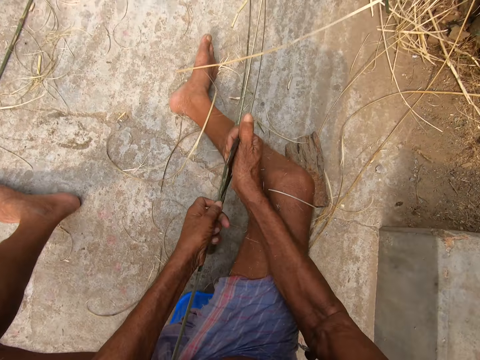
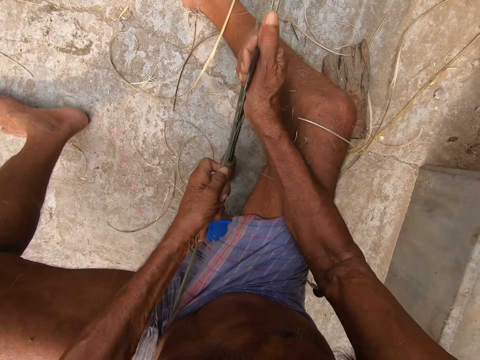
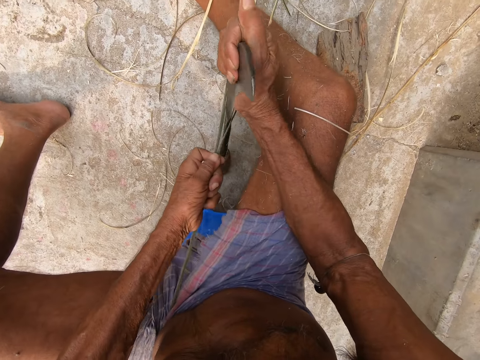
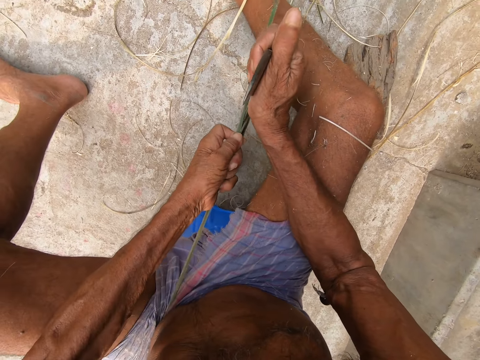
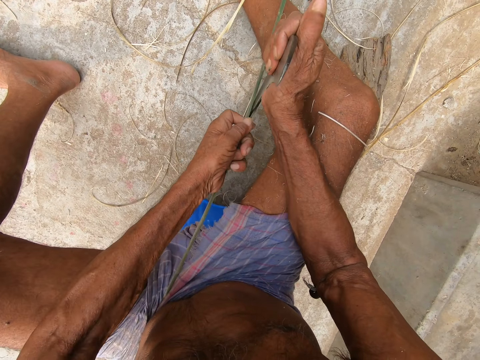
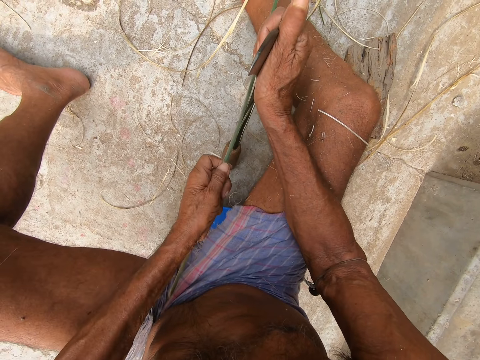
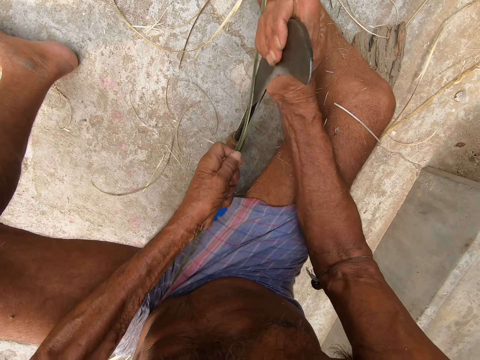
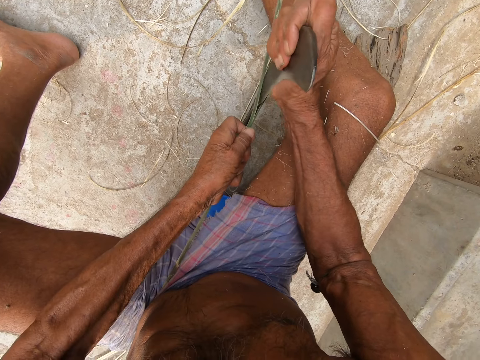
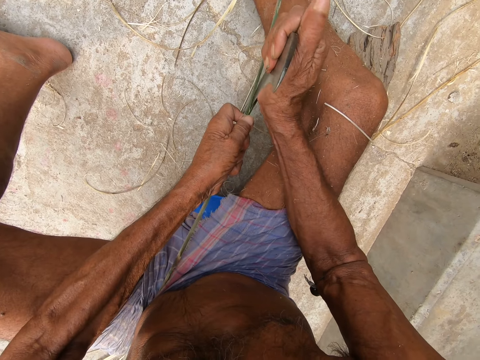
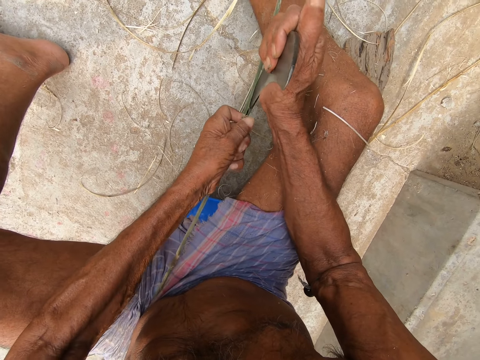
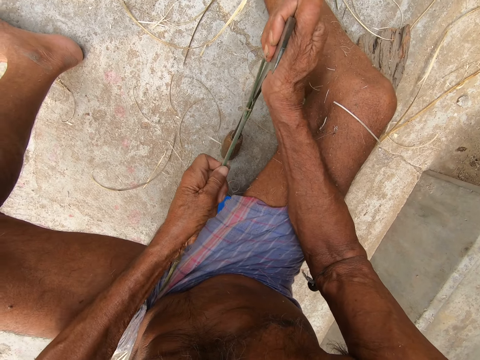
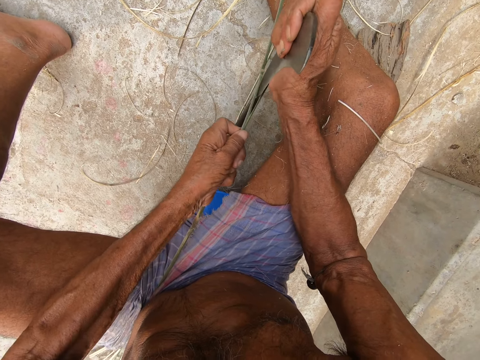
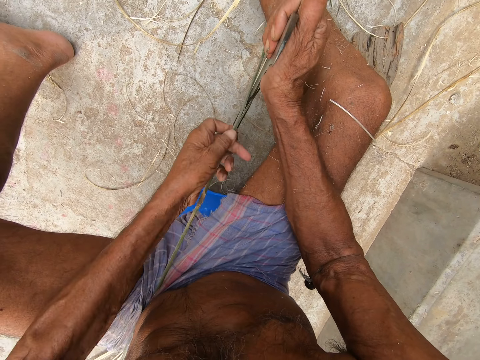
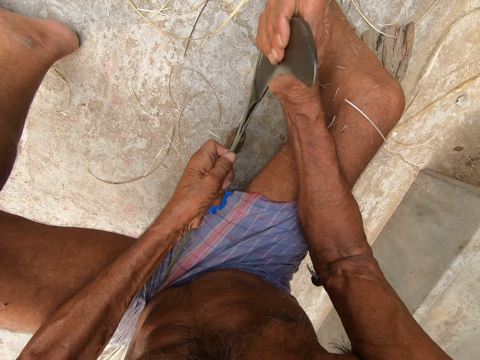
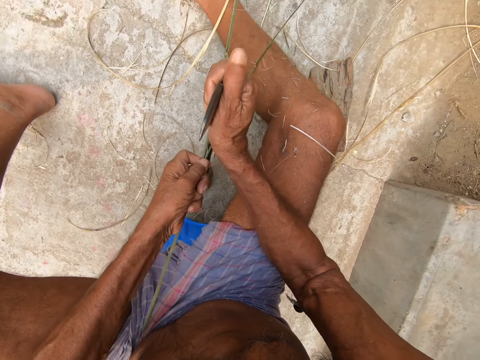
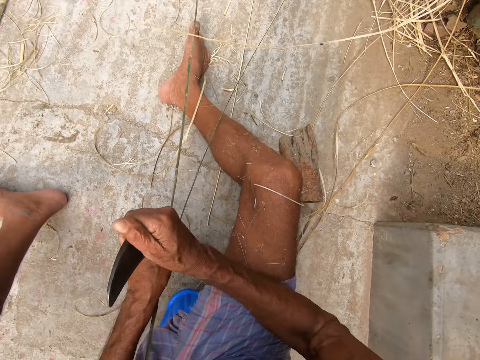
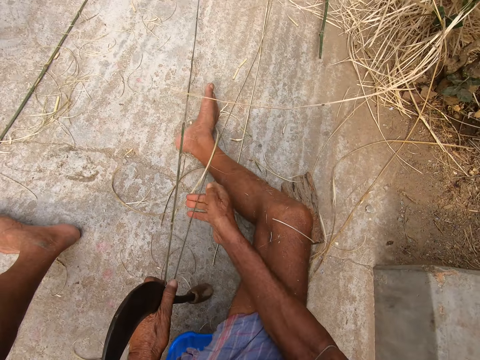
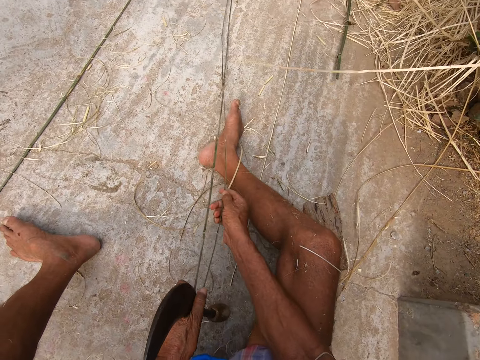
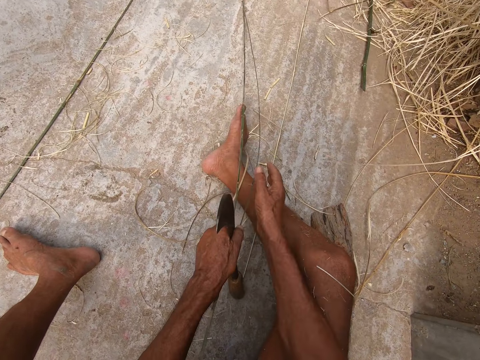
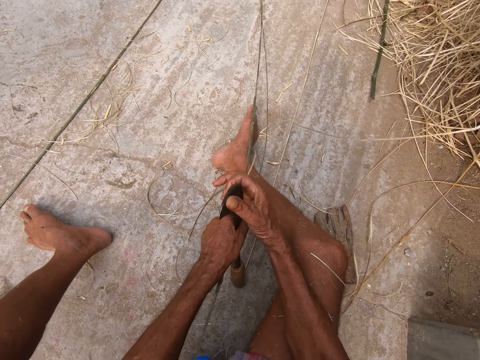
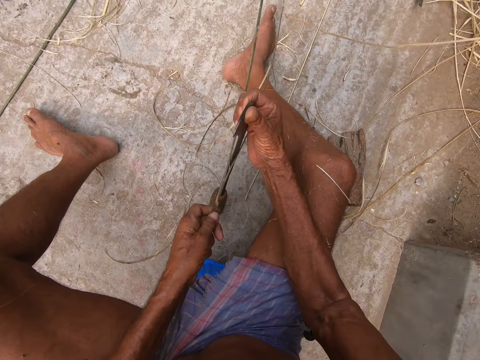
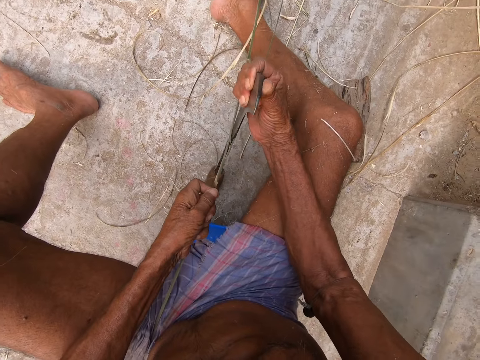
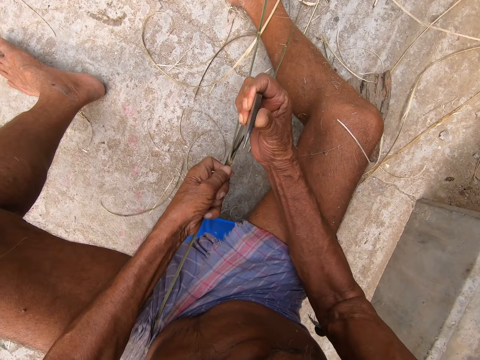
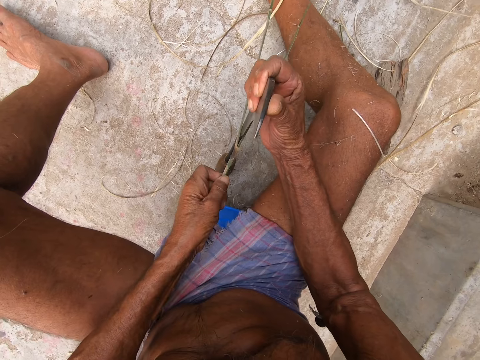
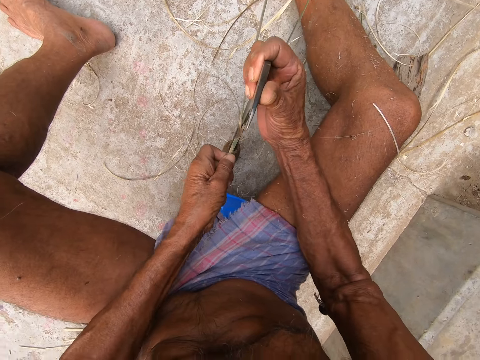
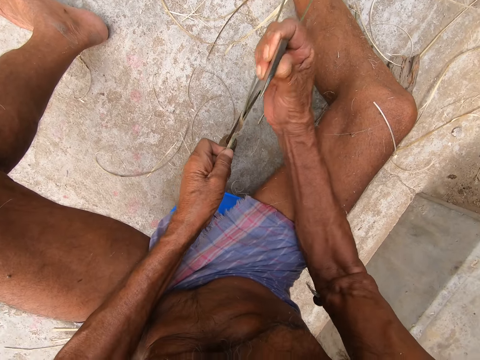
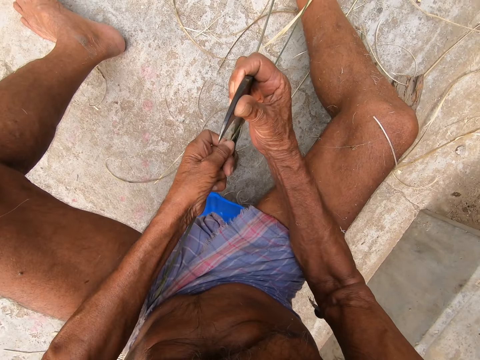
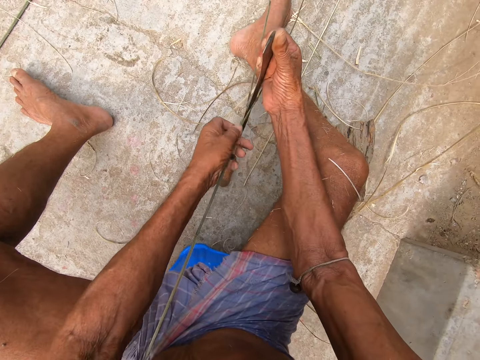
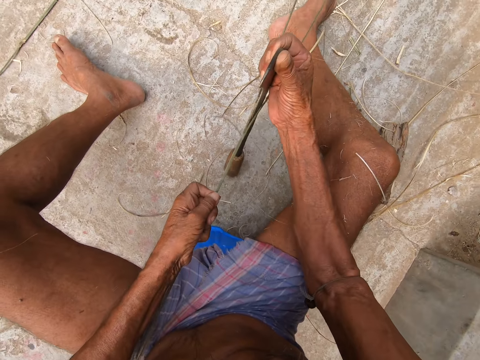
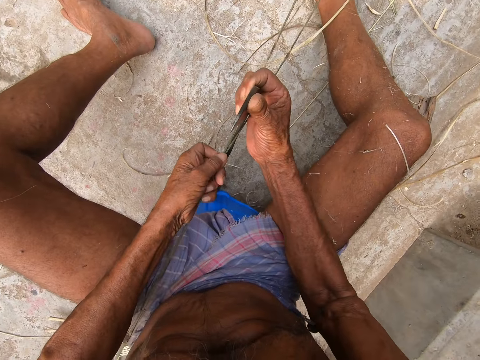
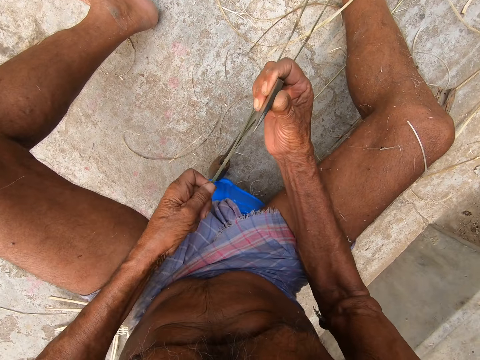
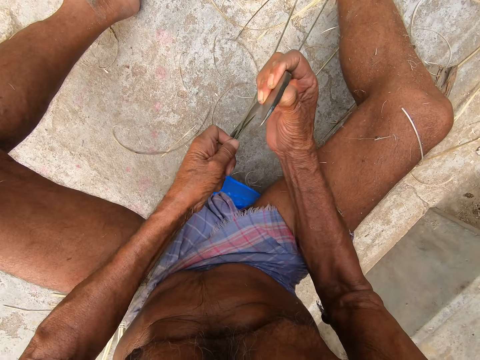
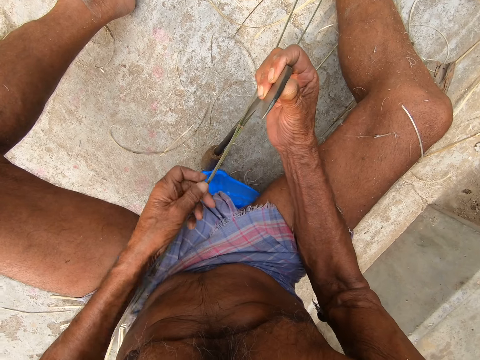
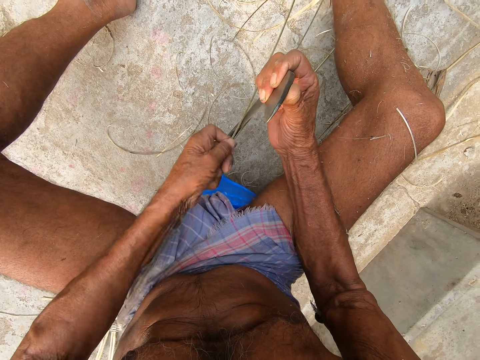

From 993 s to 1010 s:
The camera wearer converses with the lady. The lady responds to the camera wearer. The camera wearer passes the sickle on the ground in his right hand to his left hand. He straightens the cane on his laps with his right hand. He holds the sickle on the ground in his left hand with his right hand. He removes his left hand from the sickle on the ground in his right hand. He picks up the cane on his laps with his left hand. He converses with the lady. He cuts the cane in his left hand with the sickle on the ground in his right hand. The lady responds to the camera wearer.

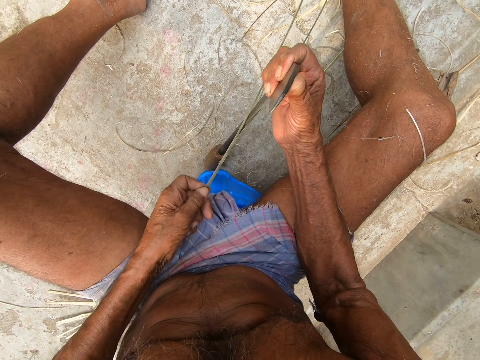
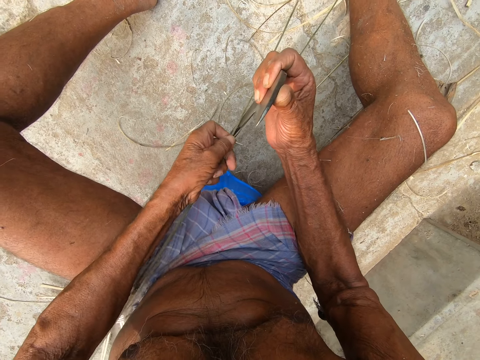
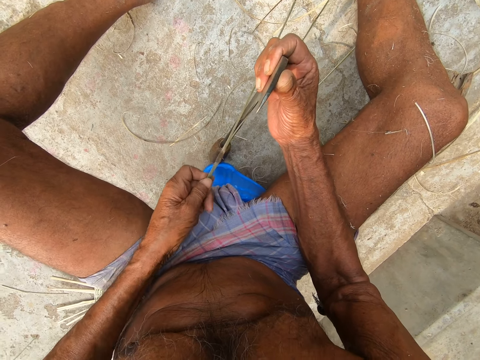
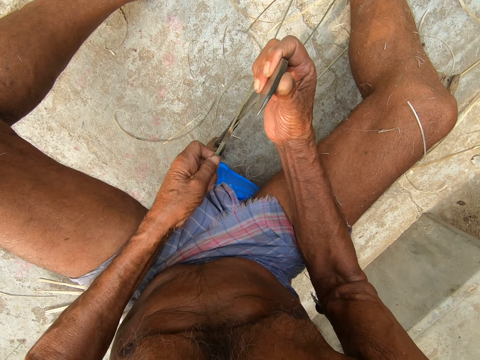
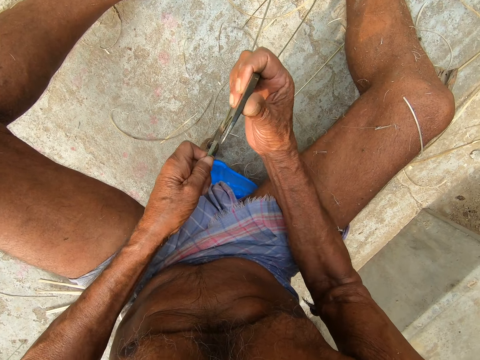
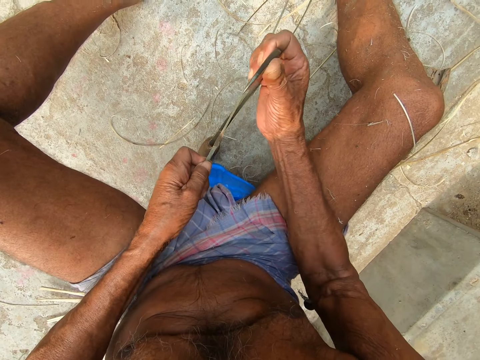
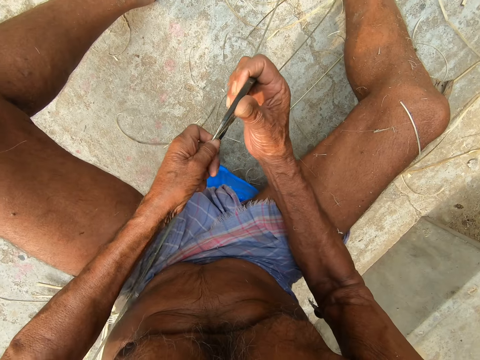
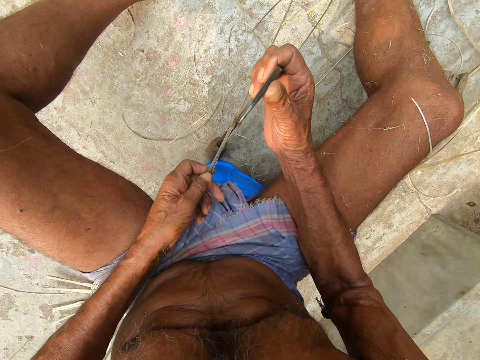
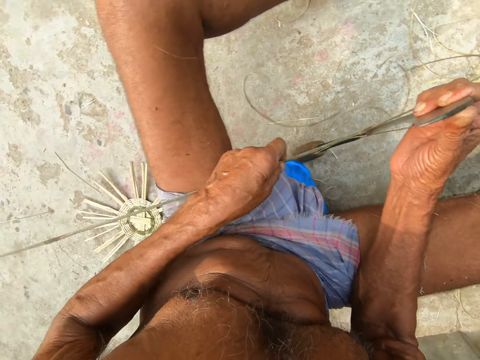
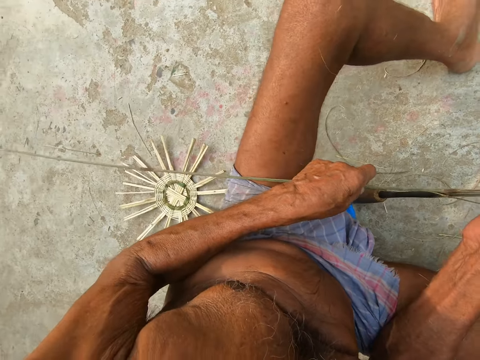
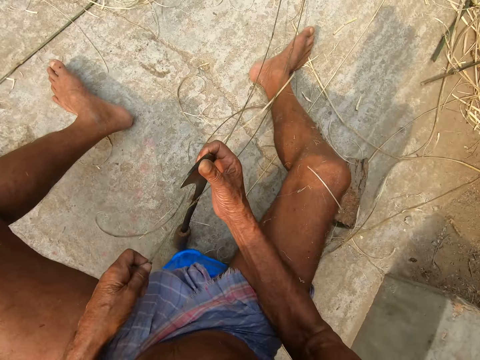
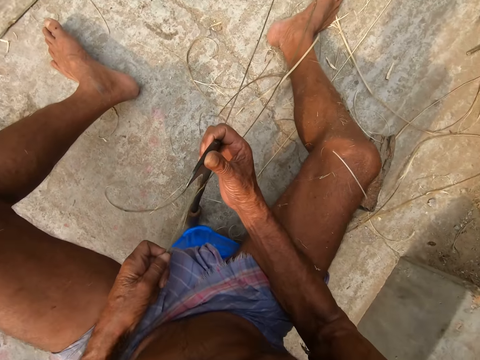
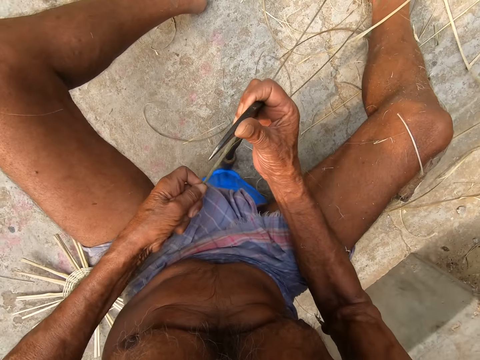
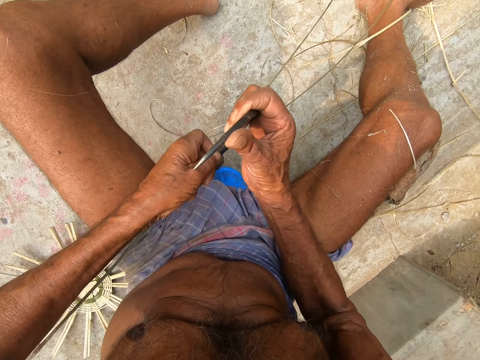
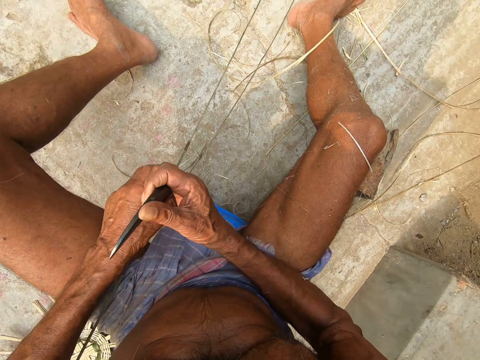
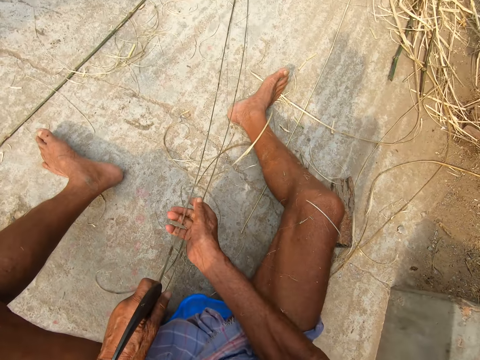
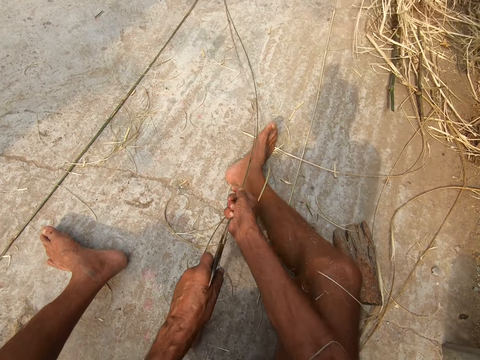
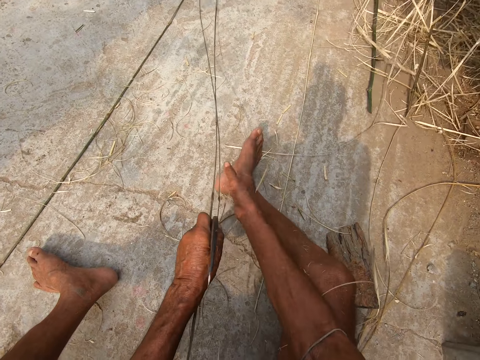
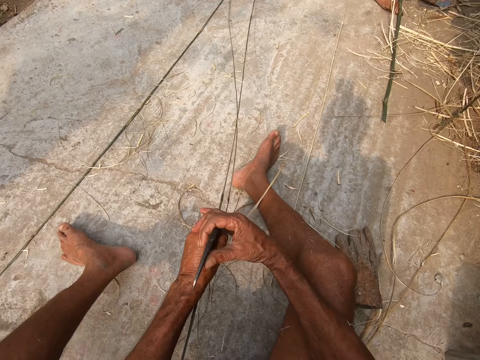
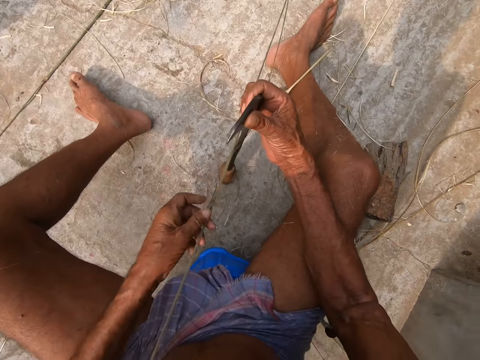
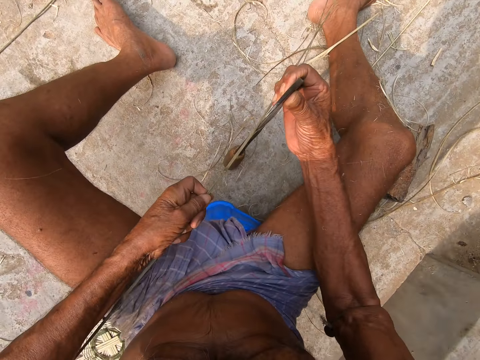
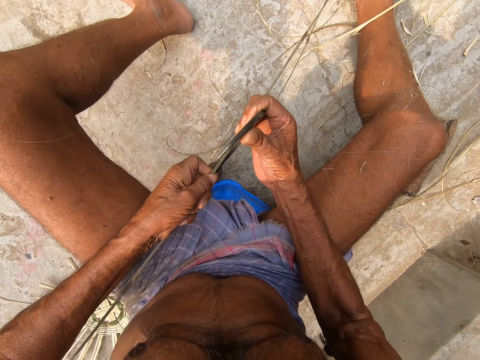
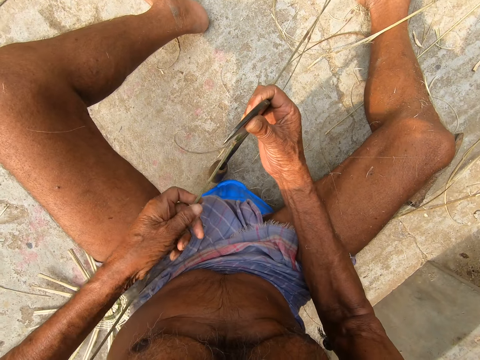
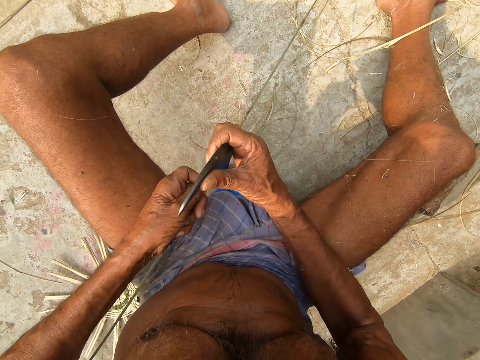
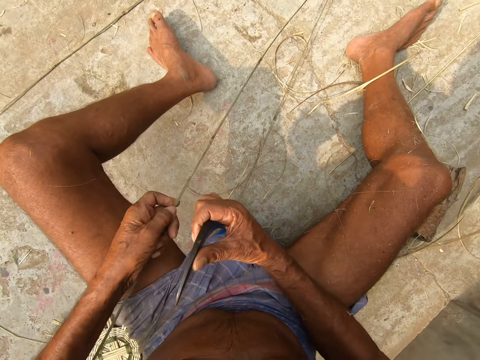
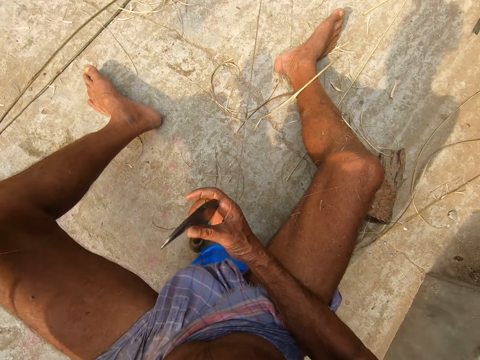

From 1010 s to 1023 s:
The camera wearer passes the sickle on the ground in his right hand to his left hand. He straightens the cane on his laps with his right hand. He straightens the peels. He passes the sickle on the ground in his left hand to his right hand. He picks up the cane on his laps with his left hand. He cuts the cane in his left hand with the sickle on the ground in his right hand. He peels the stick with the machete. He converses with the lady.
